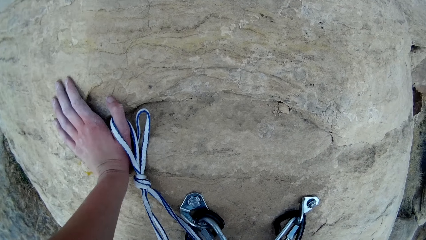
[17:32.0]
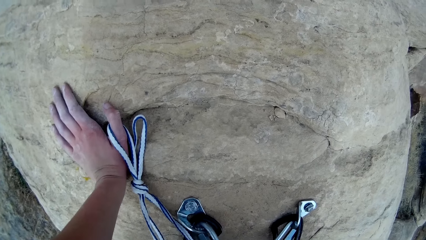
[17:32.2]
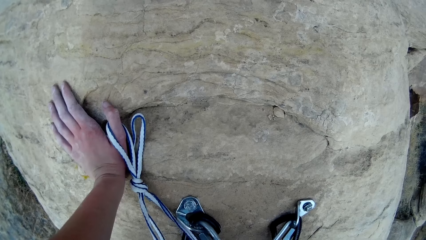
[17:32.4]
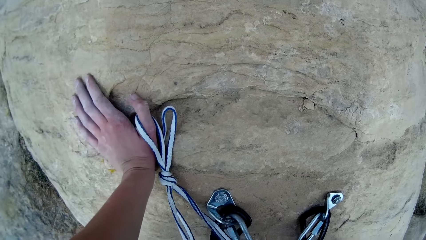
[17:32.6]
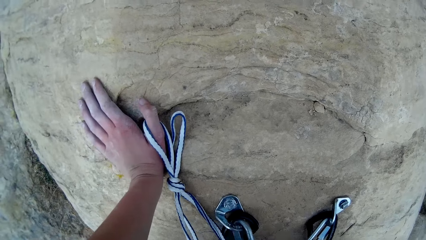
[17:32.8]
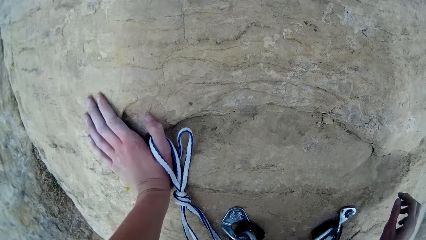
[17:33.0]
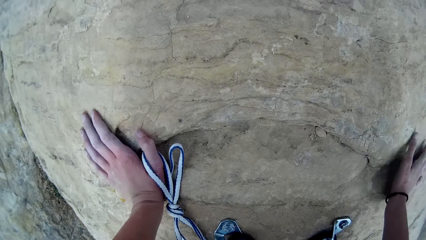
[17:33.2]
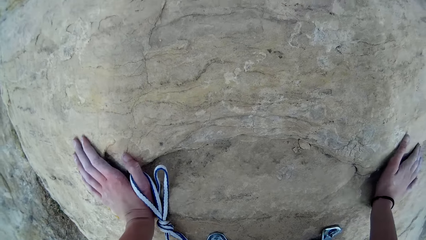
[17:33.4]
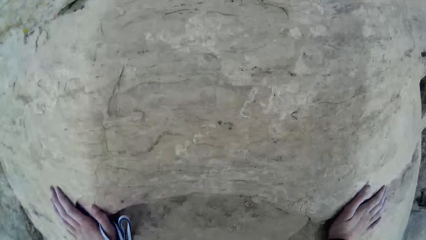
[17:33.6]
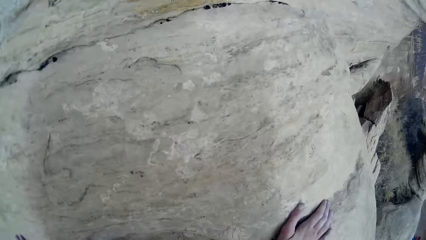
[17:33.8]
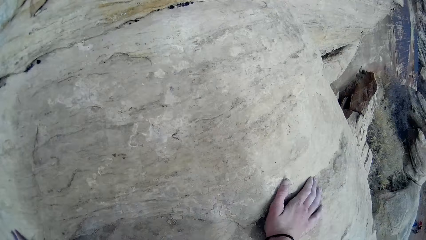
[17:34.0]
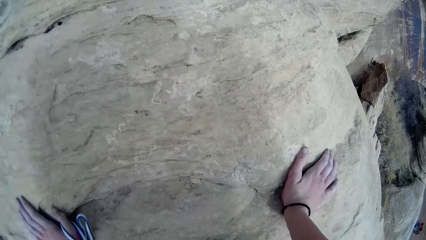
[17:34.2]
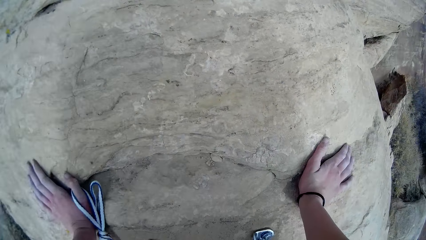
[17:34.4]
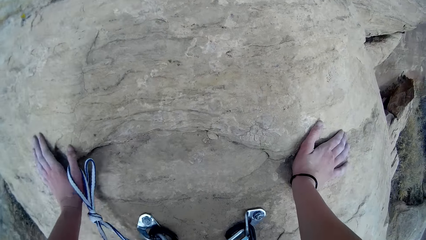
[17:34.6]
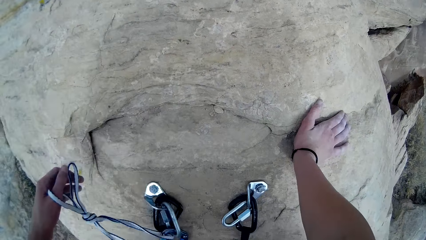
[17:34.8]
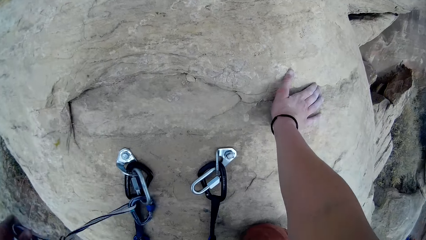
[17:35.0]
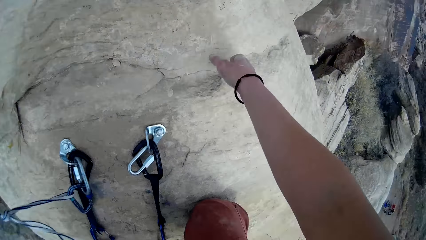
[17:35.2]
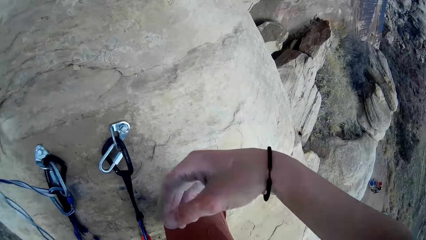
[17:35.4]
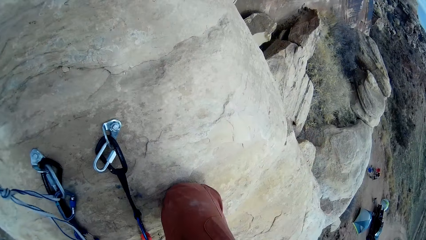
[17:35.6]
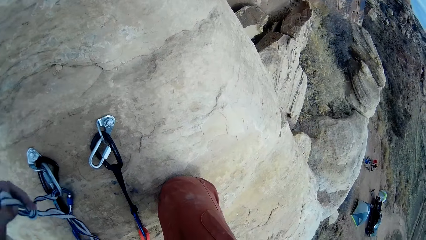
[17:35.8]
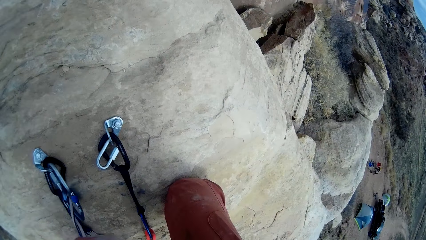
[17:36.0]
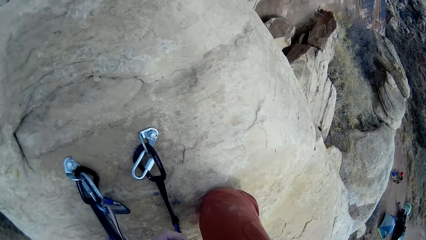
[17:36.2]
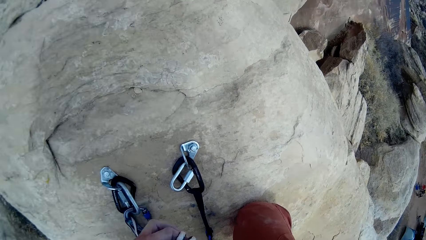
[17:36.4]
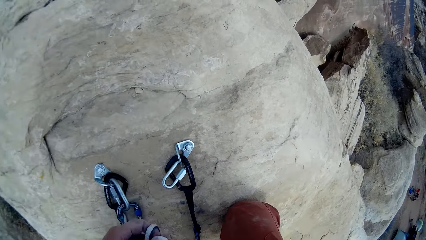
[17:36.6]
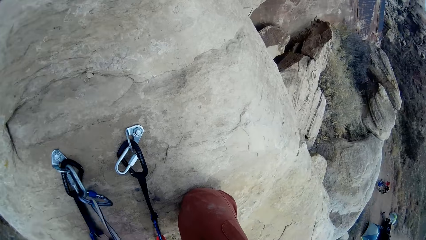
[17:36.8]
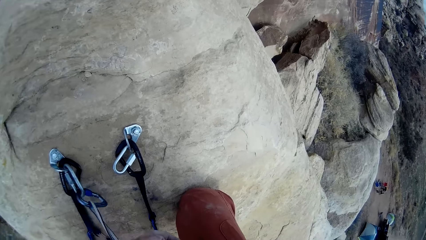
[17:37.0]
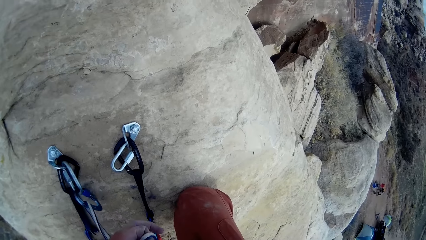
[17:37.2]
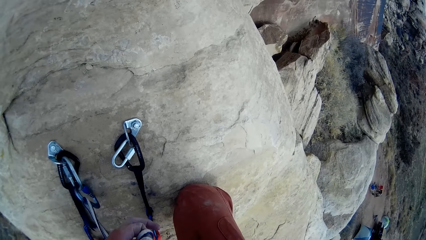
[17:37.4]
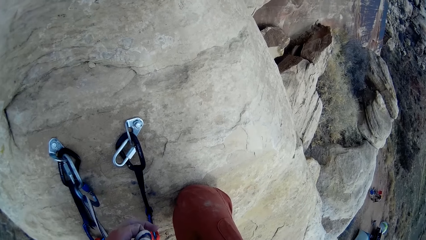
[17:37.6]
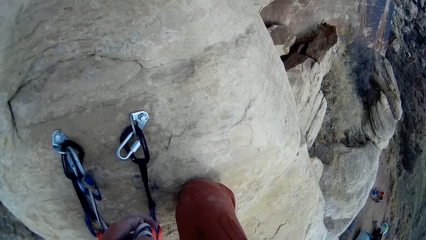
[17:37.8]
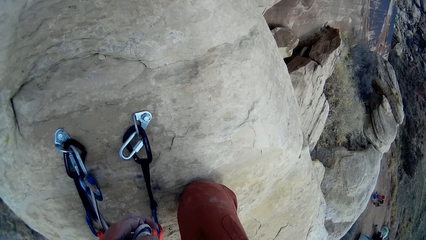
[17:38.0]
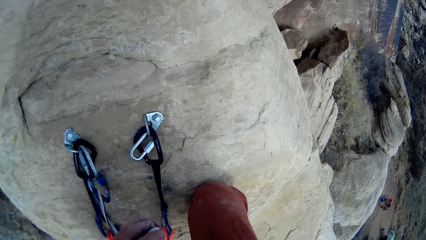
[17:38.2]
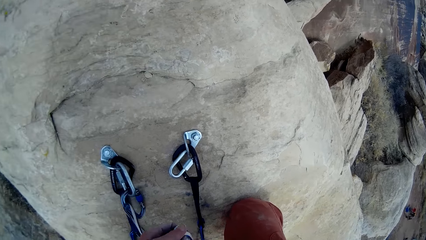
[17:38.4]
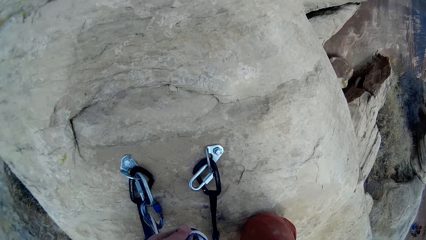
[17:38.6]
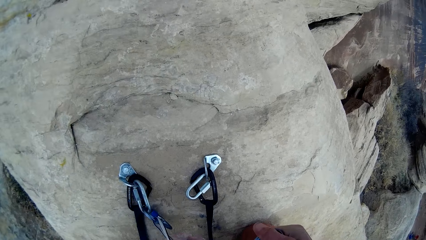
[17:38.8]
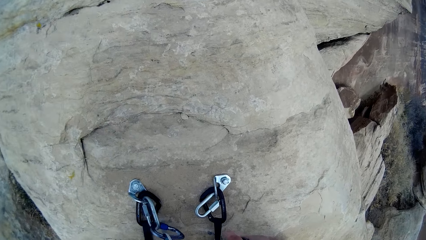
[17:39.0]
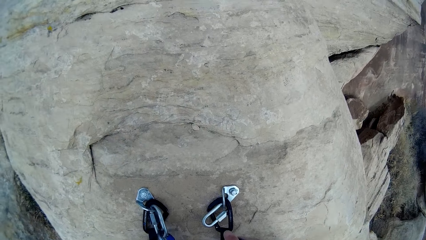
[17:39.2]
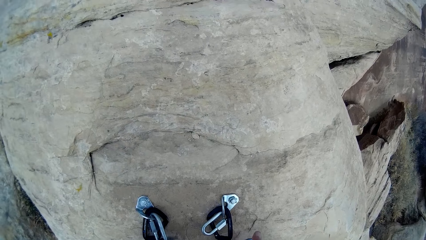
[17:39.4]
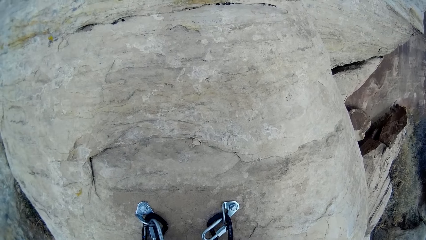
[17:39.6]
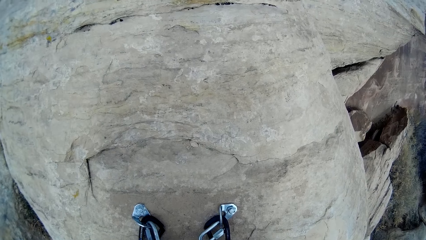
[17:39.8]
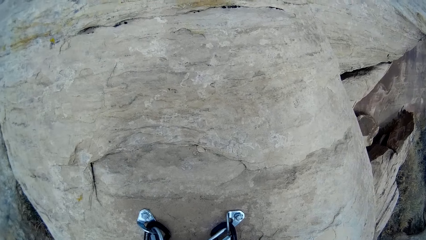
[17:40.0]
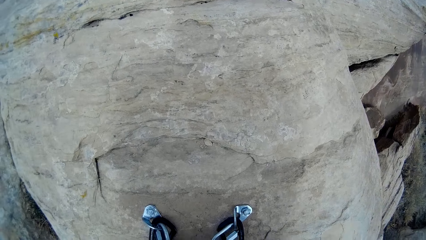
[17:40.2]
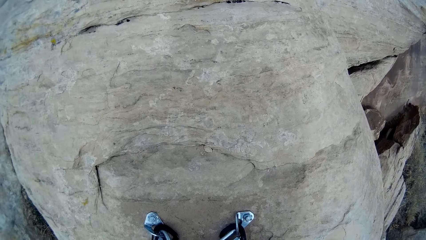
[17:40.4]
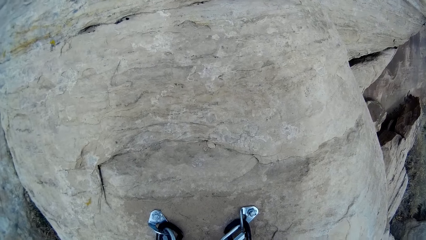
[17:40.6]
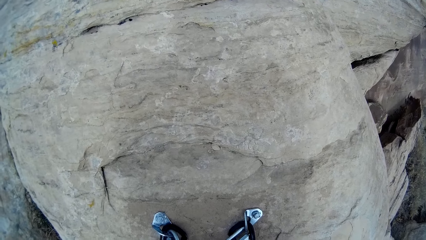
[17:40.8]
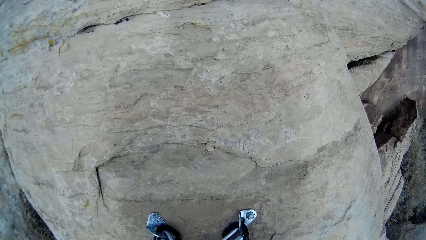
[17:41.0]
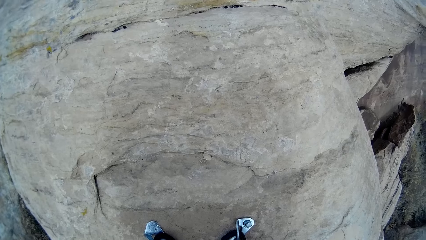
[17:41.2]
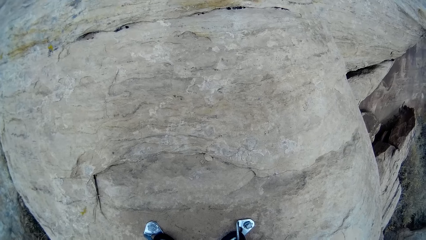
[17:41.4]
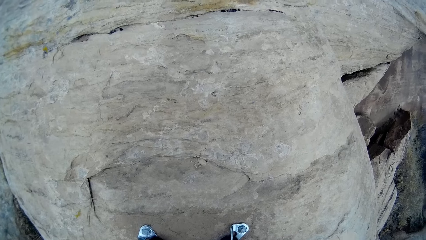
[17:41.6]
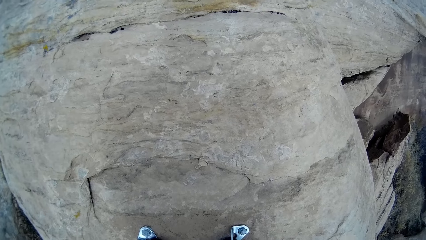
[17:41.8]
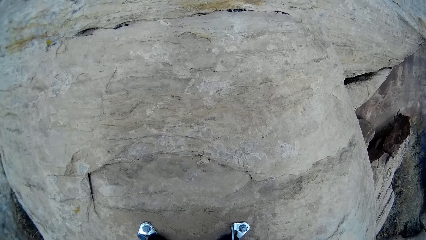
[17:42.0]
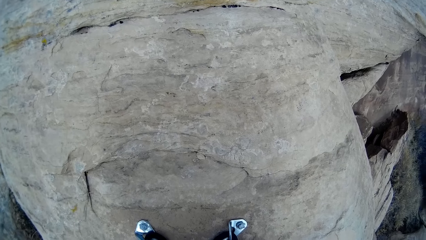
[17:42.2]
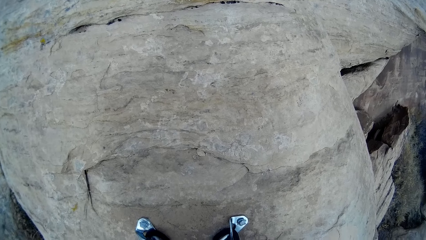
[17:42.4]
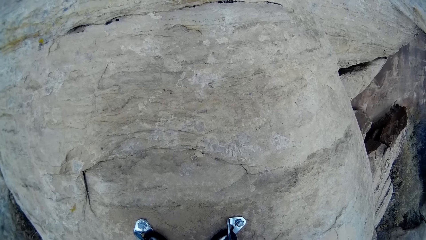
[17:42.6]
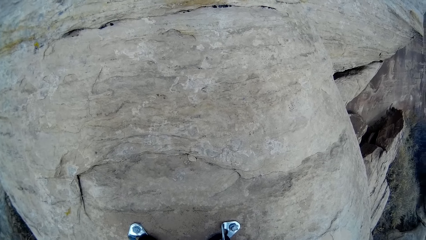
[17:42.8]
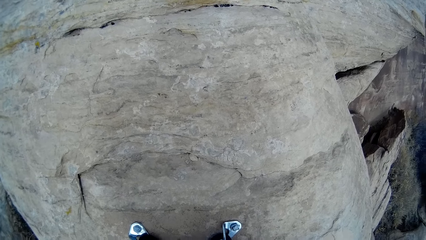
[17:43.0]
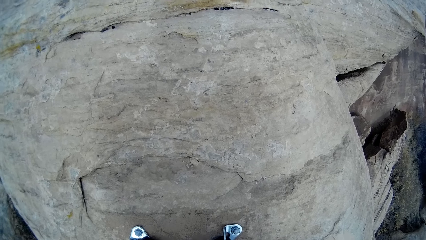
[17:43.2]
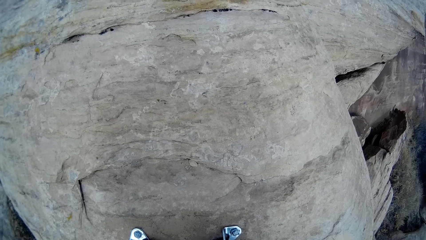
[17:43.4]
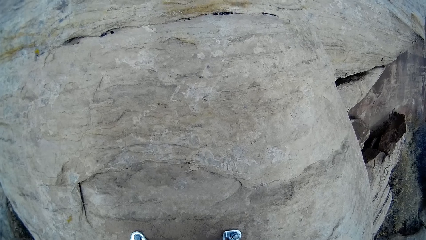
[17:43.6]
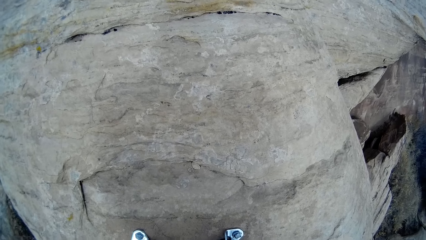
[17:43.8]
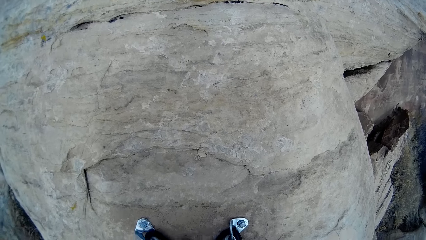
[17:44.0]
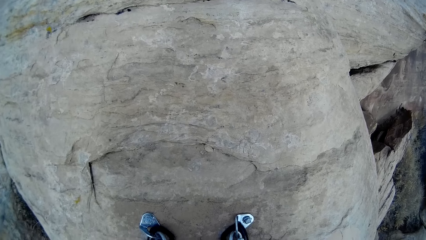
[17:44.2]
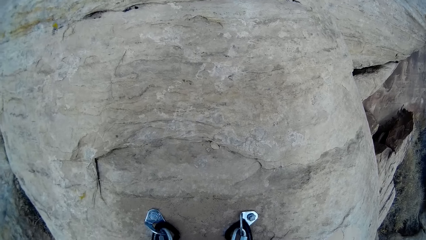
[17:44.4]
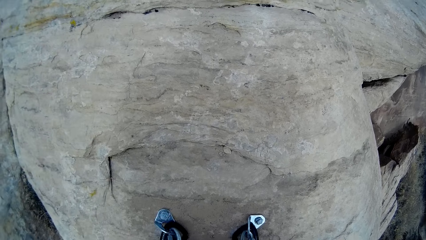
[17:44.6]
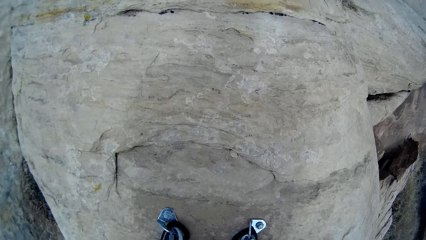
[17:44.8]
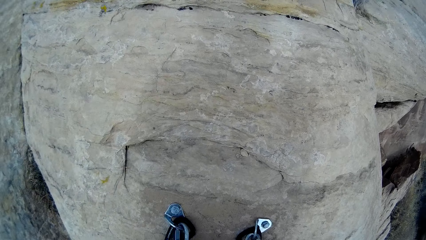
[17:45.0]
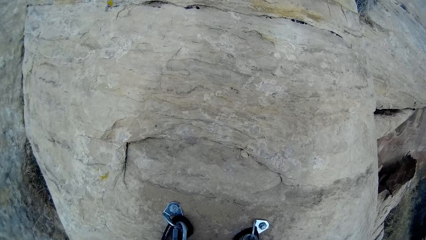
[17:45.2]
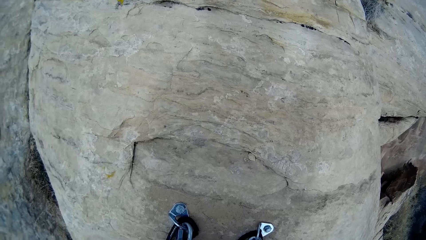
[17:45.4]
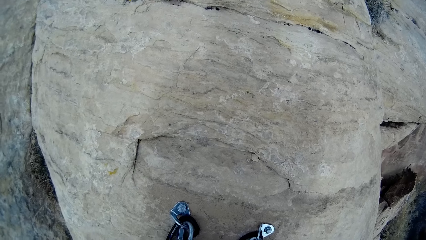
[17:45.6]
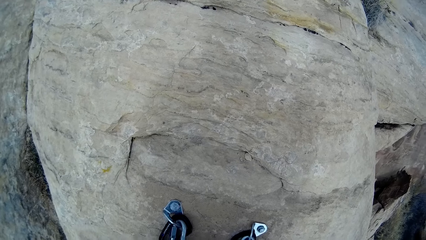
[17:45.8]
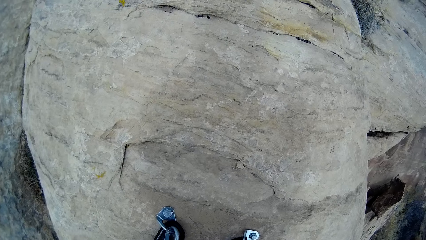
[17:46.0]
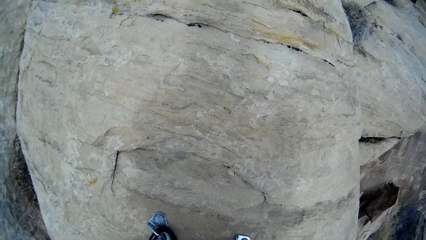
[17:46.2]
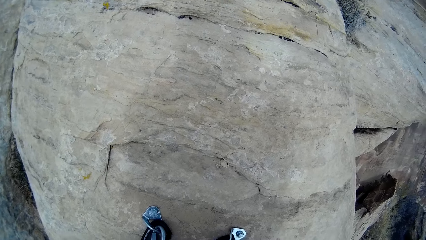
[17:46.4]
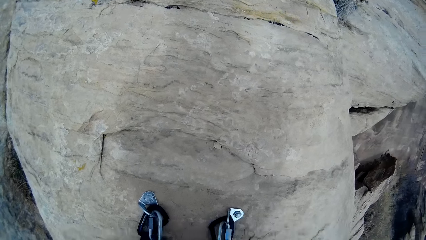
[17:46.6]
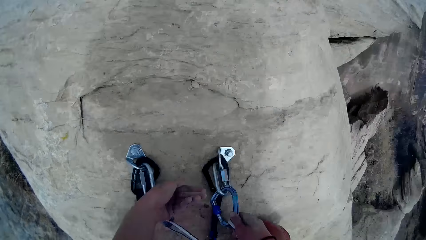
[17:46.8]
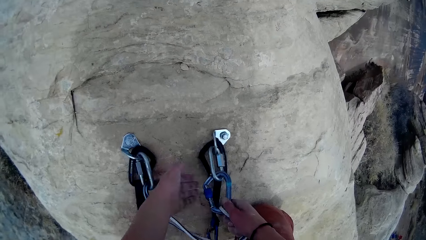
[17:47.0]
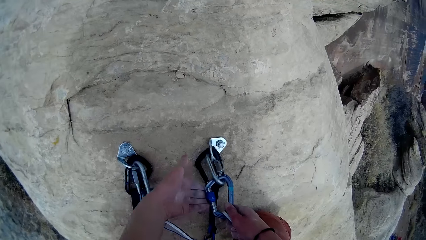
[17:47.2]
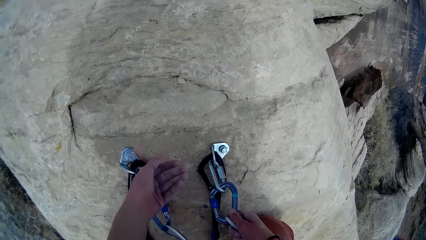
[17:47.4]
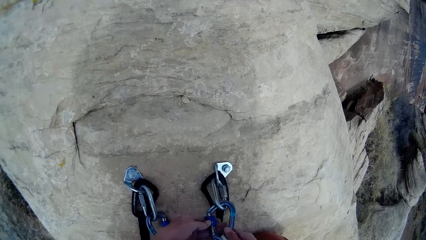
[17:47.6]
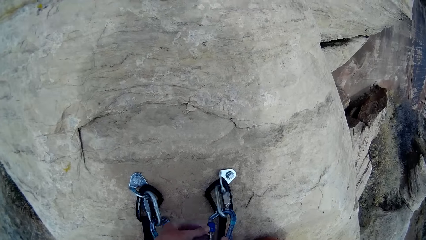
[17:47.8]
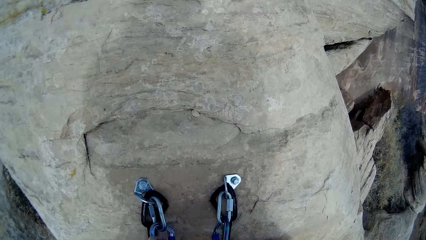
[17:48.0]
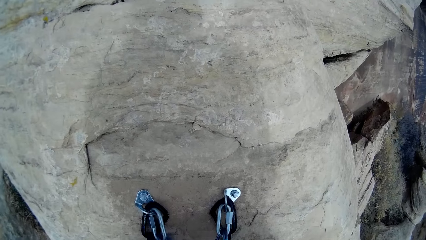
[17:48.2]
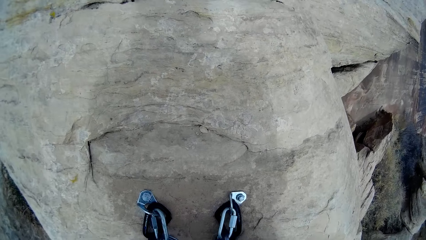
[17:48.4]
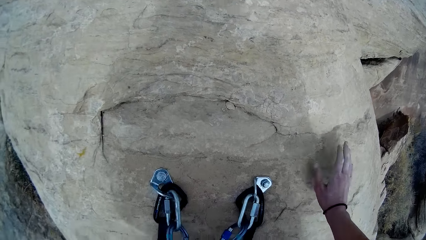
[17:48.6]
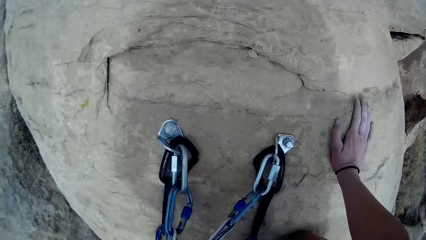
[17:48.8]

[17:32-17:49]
The camera wearer pulls the rope. He holds a rock with both hands. He pulls his hand off the rock. He holds the rope with his finger. He pulls his hand off the rock. He fastens a carabiner. He holds the locking carabiner with both hands.
